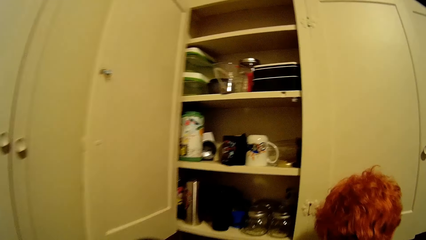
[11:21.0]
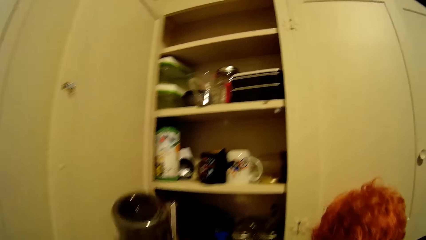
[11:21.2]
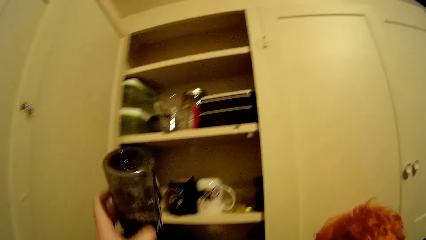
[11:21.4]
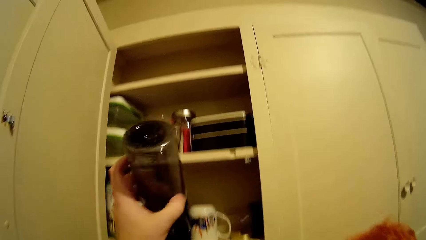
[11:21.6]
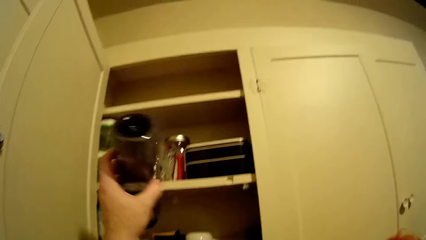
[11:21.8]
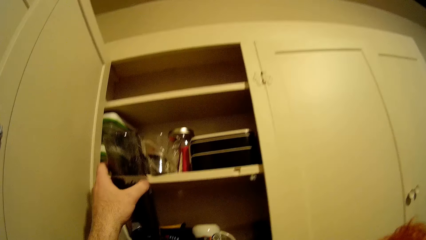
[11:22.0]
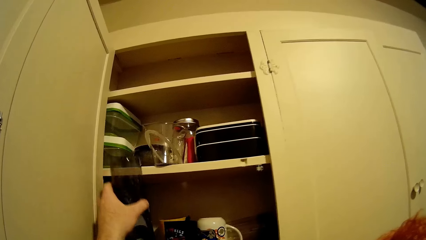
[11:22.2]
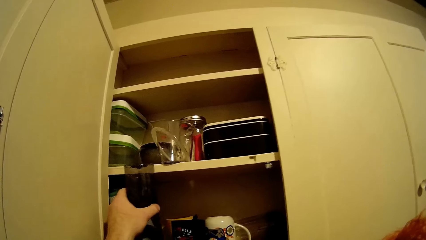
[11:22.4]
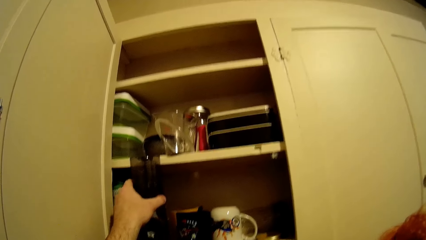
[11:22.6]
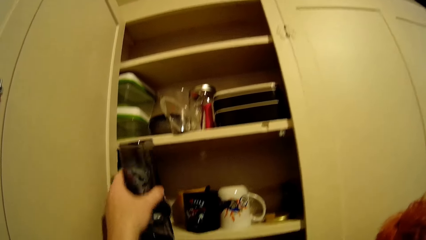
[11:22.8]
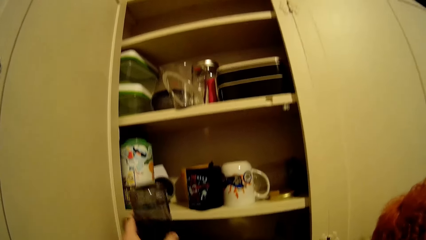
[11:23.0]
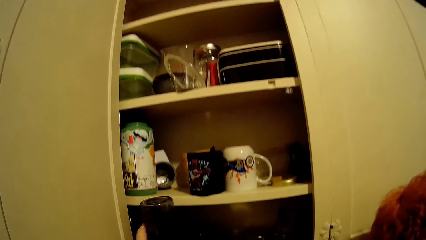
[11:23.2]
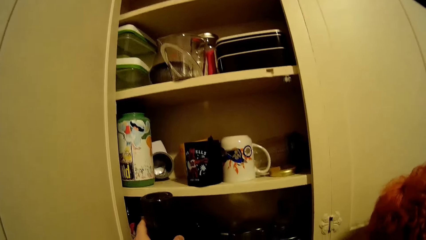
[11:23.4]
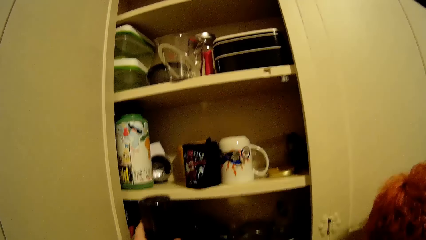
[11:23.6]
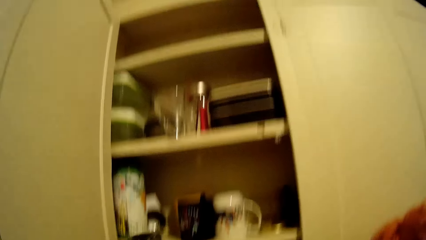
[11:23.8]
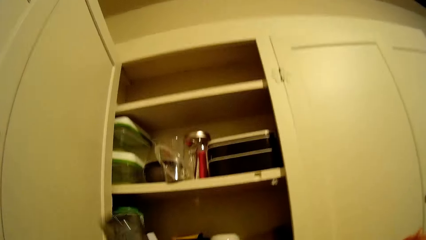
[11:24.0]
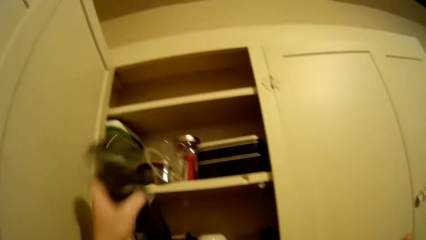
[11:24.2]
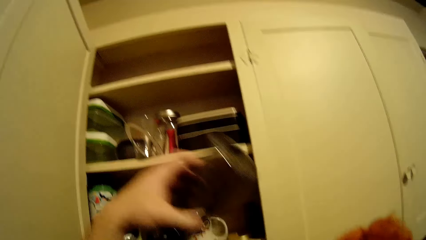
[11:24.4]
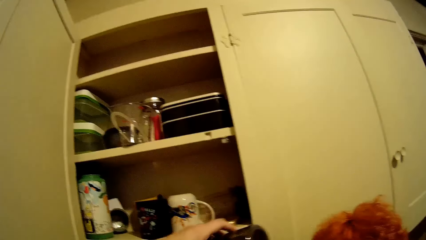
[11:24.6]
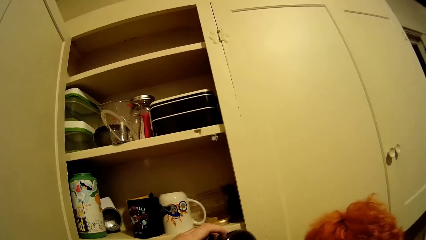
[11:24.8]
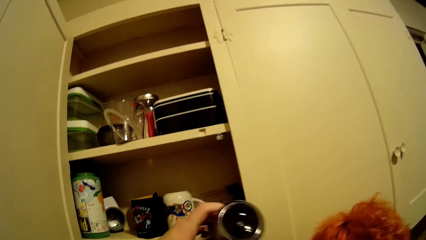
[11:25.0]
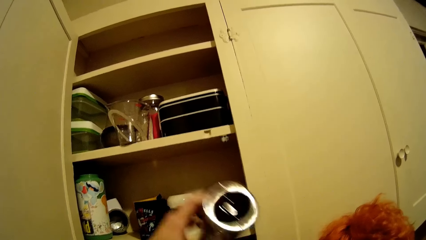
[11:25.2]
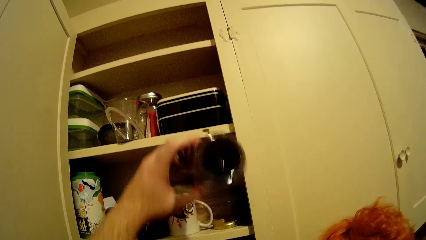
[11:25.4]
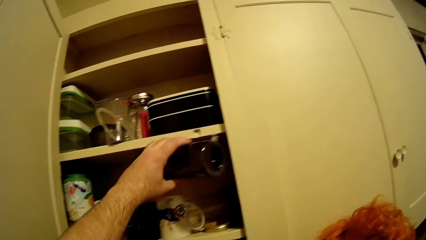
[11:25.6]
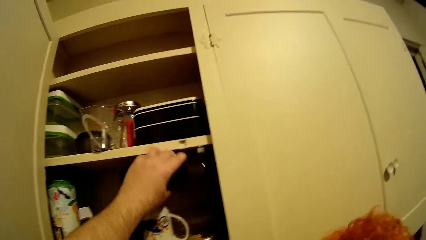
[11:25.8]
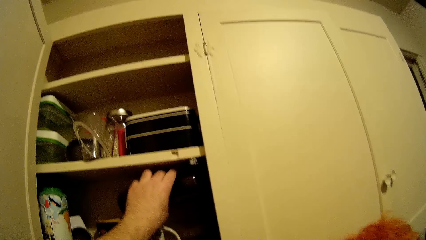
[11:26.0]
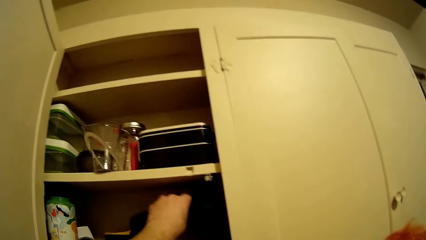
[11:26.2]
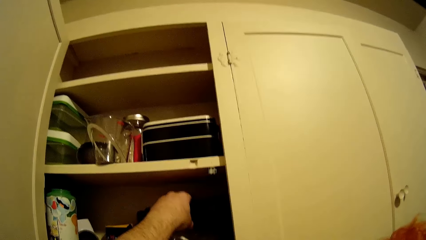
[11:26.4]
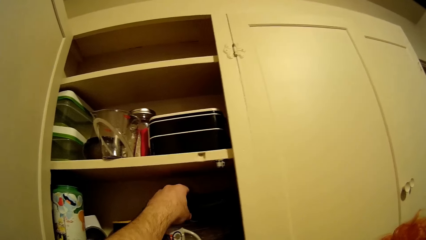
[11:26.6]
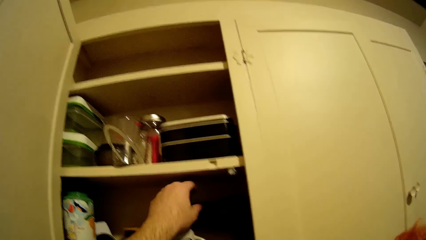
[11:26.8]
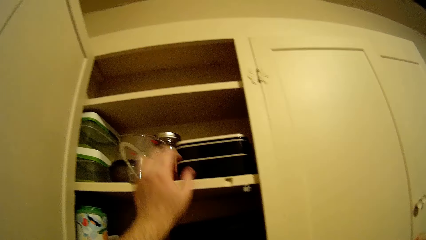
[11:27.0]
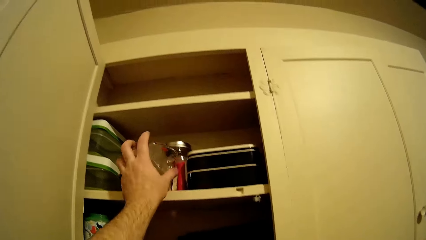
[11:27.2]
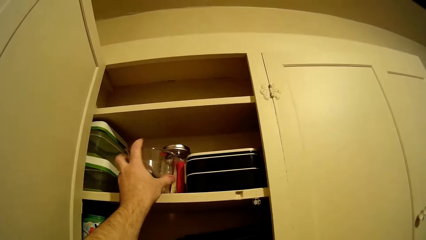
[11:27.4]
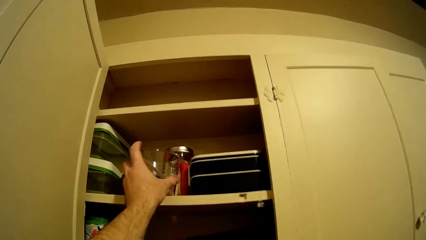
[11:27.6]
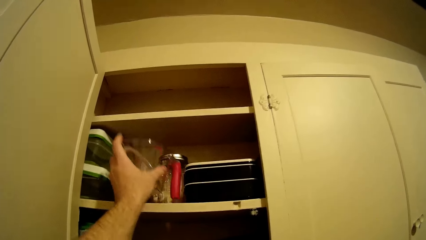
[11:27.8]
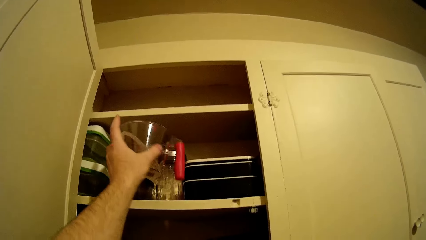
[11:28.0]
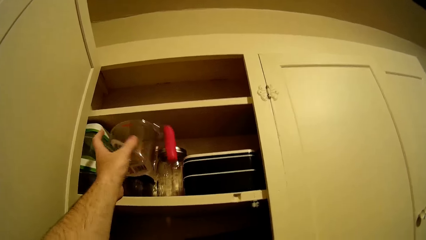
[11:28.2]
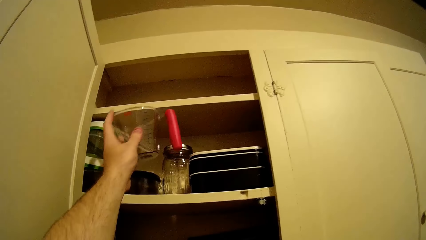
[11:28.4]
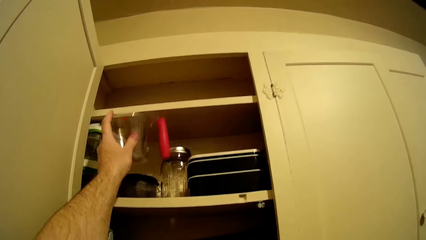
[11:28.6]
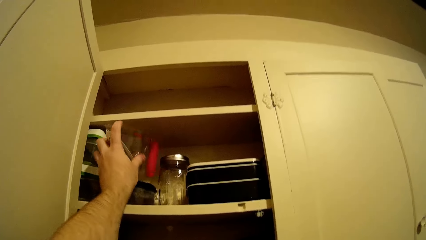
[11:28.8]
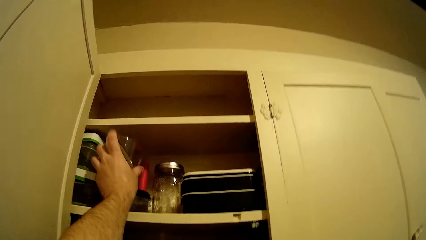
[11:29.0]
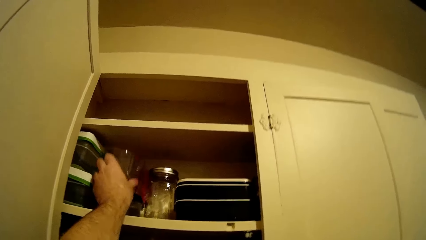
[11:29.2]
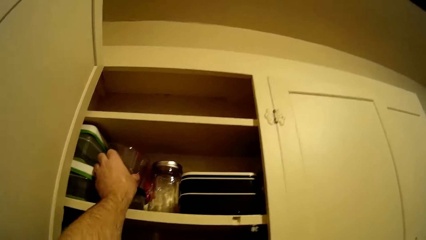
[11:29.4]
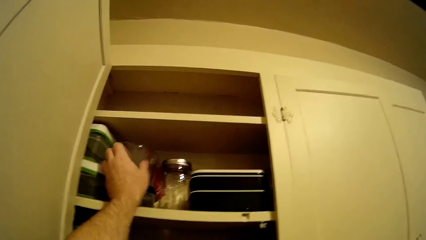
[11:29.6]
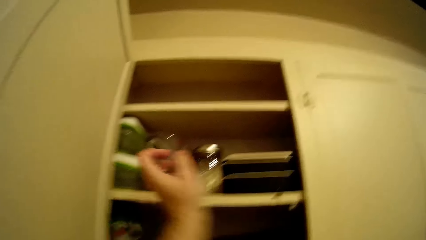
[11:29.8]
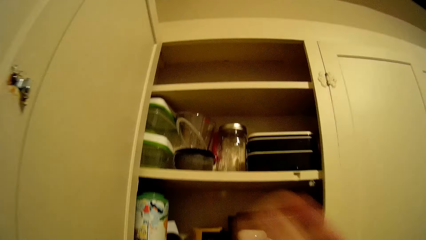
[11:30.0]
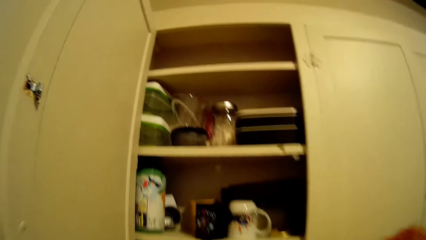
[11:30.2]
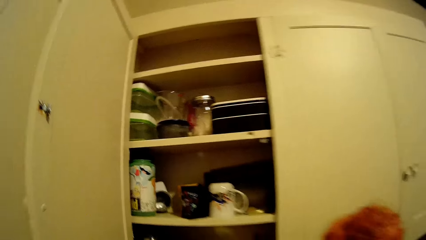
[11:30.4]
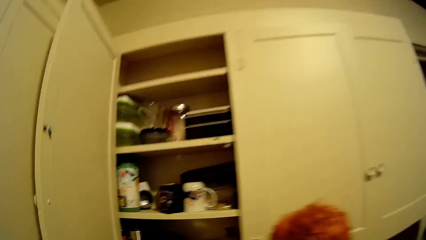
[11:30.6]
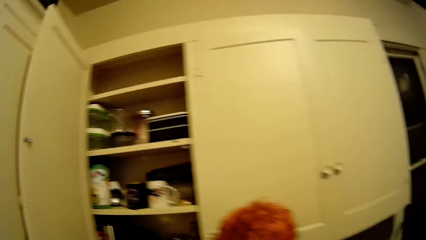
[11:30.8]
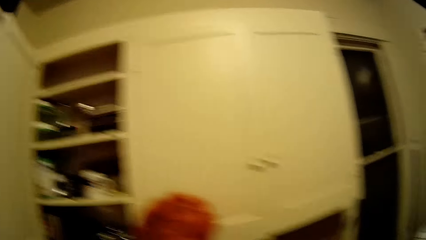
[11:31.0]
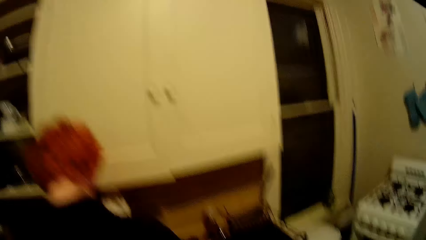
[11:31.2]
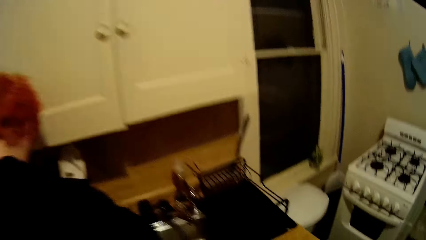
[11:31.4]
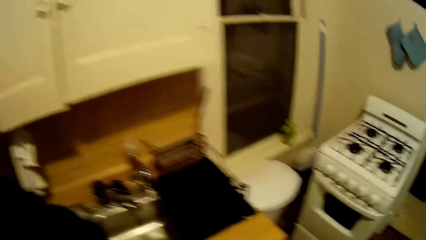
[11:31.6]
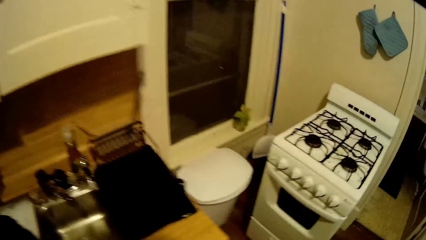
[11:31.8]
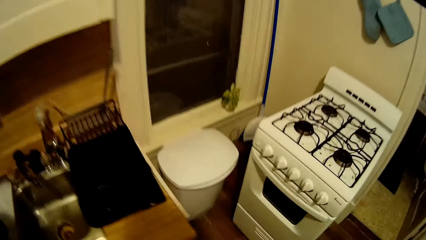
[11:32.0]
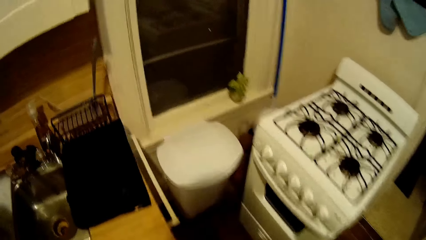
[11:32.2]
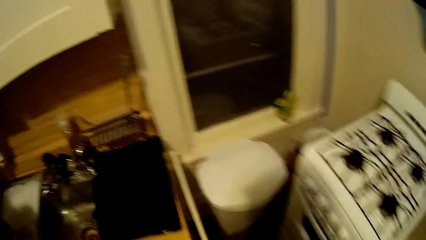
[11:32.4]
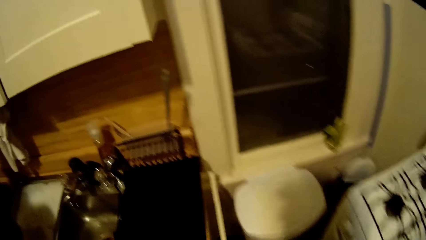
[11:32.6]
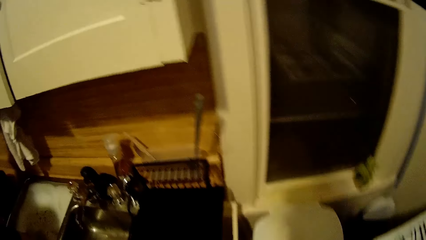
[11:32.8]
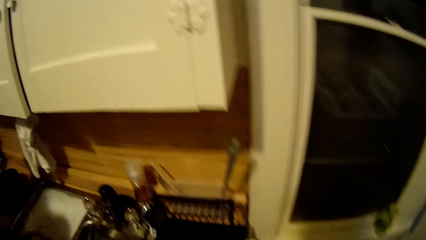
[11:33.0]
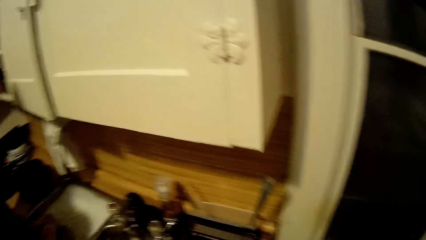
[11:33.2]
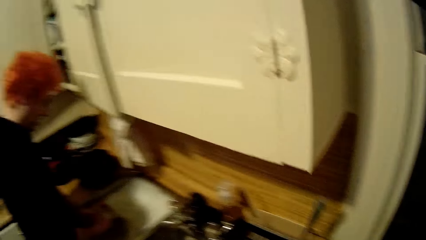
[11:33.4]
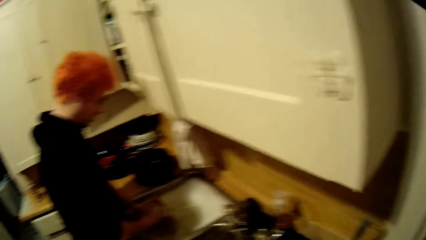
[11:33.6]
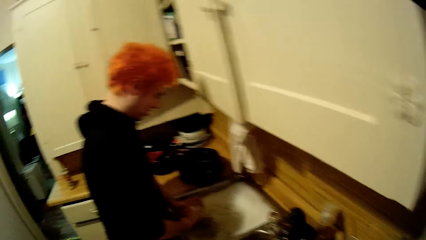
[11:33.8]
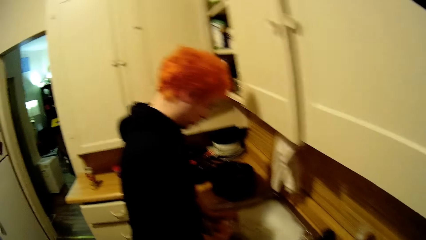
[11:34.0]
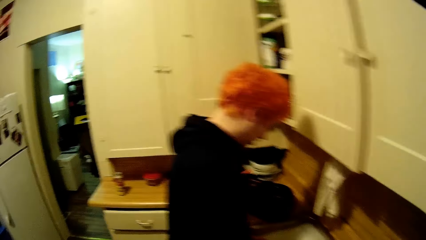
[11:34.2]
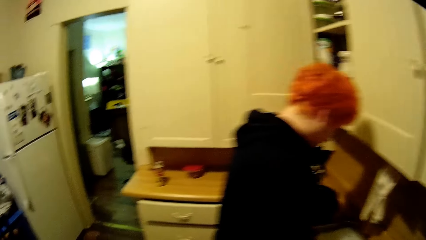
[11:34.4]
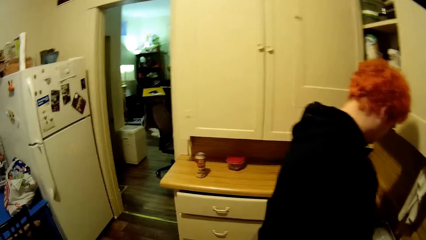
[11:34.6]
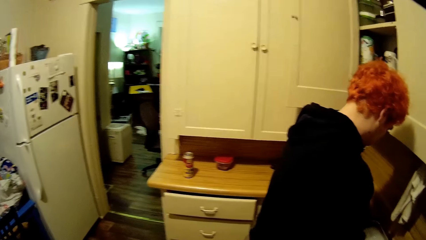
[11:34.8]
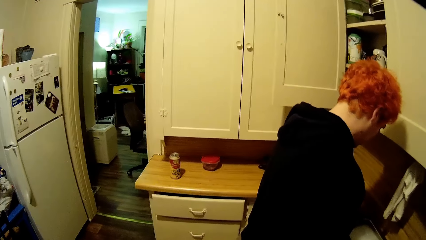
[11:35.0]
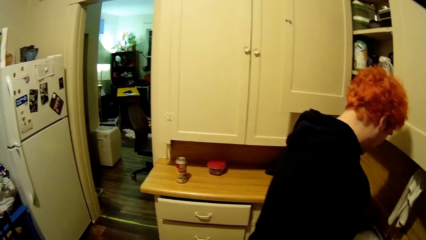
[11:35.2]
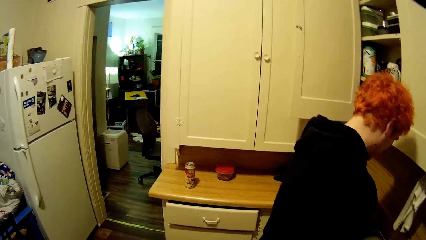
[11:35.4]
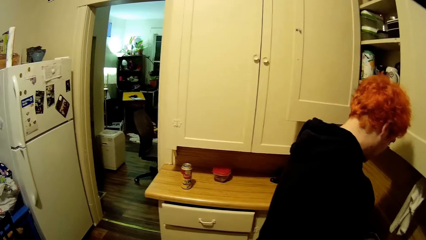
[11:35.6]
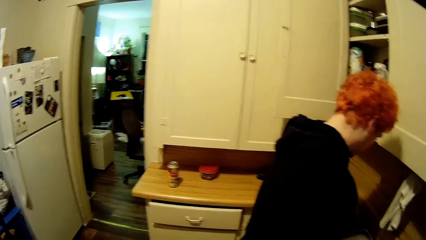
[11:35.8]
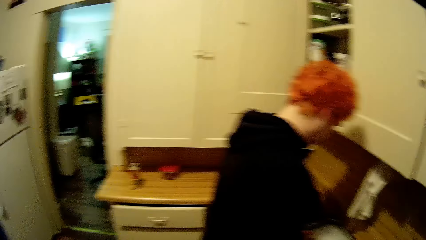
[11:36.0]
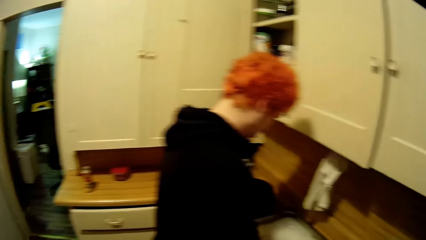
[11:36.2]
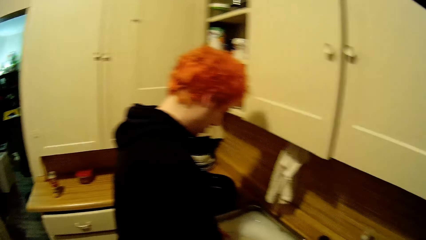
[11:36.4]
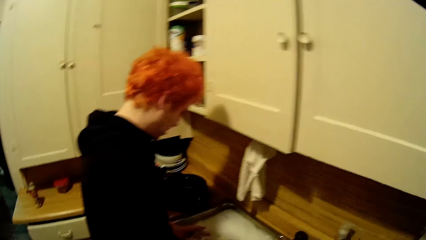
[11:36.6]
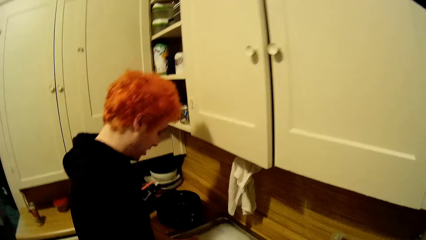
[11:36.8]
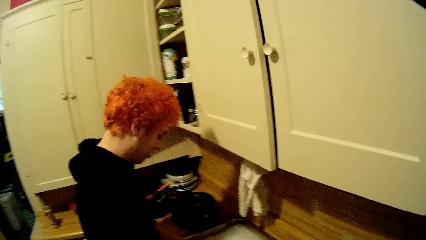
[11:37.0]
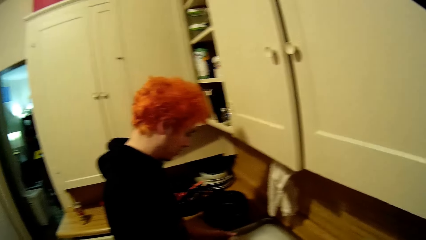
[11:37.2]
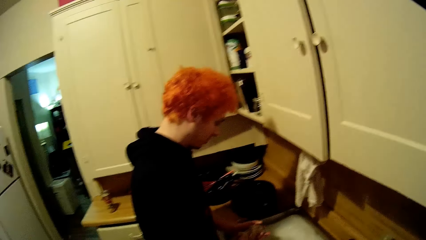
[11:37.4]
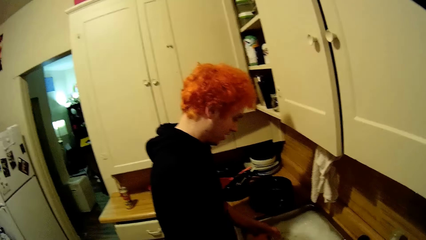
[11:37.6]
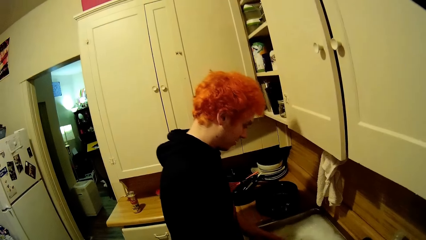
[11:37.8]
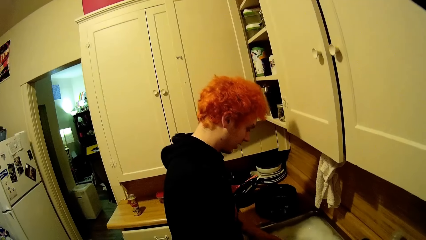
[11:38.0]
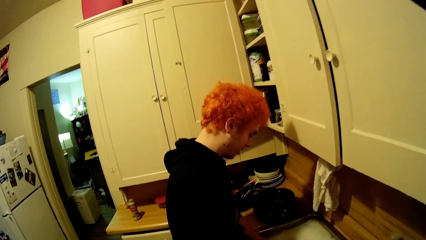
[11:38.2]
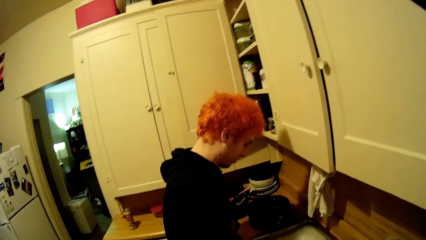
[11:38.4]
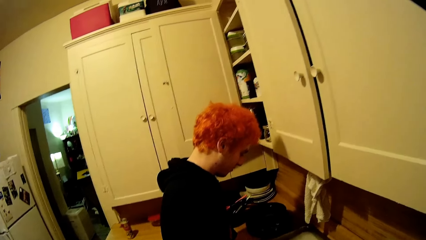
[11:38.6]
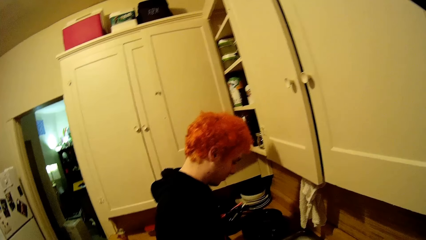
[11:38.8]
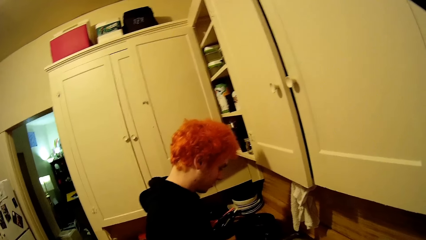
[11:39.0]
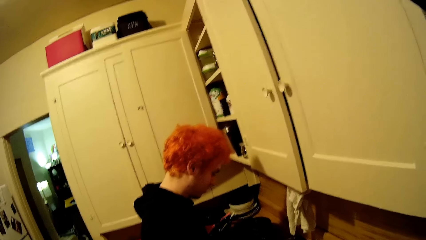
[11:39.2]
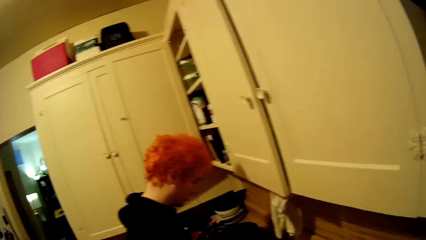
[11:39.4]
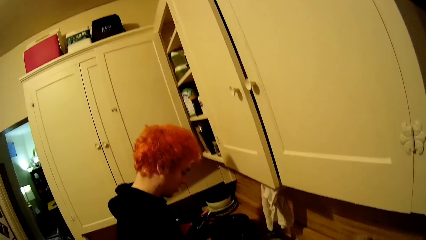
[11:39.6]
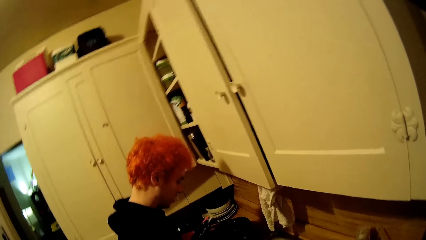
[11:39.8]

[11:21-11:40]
The camera wearer puts the glass or bottle in the cabinet. They pick the jug and place the jug in the cabinet. They move towards the cooker. They stare around the house.
